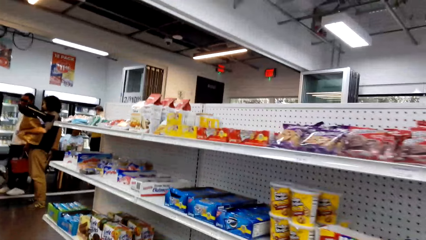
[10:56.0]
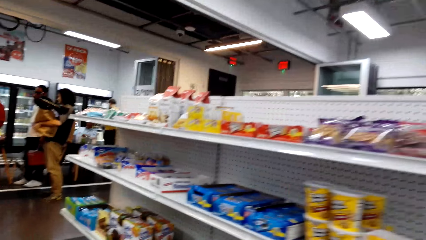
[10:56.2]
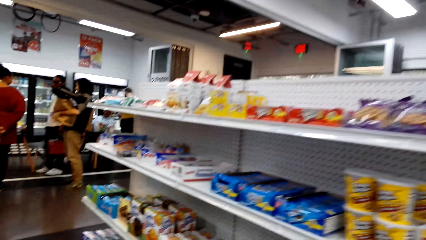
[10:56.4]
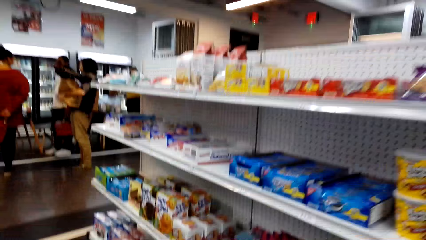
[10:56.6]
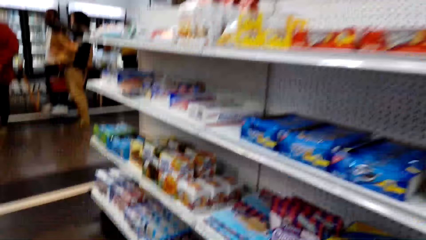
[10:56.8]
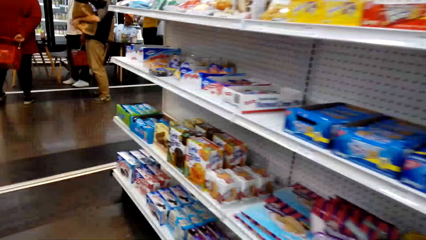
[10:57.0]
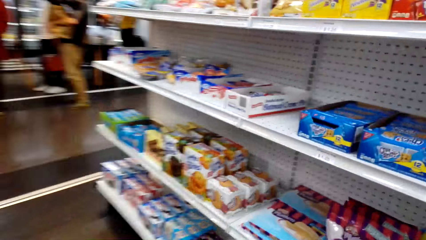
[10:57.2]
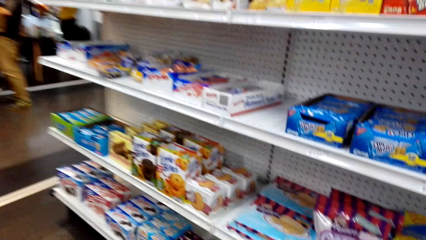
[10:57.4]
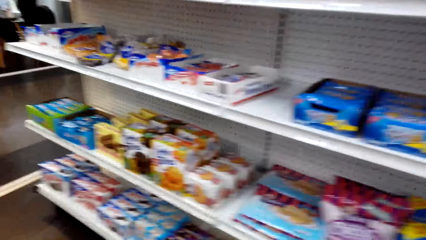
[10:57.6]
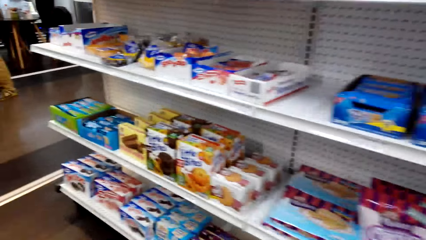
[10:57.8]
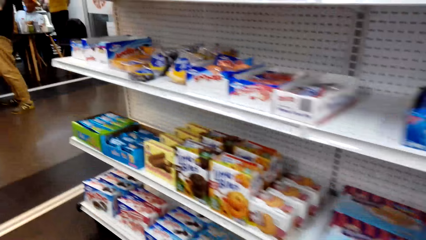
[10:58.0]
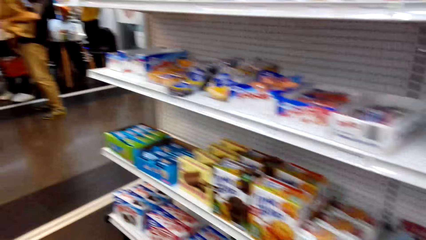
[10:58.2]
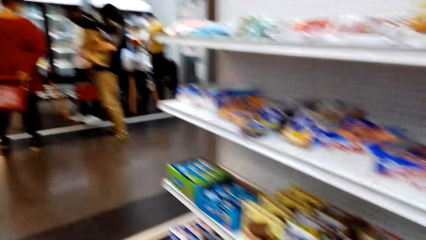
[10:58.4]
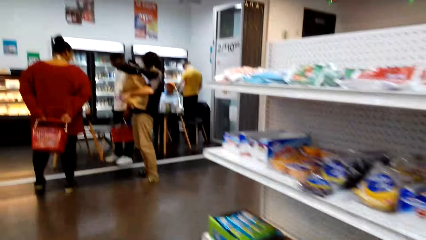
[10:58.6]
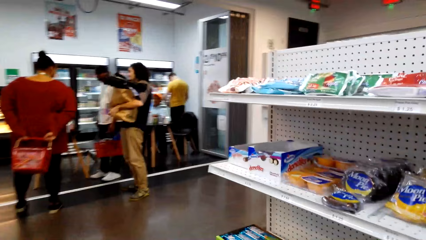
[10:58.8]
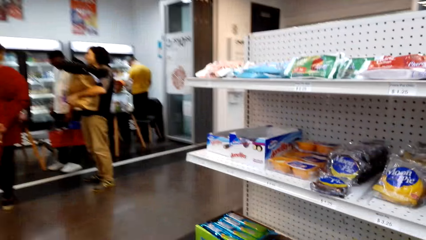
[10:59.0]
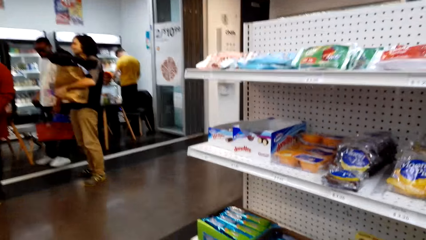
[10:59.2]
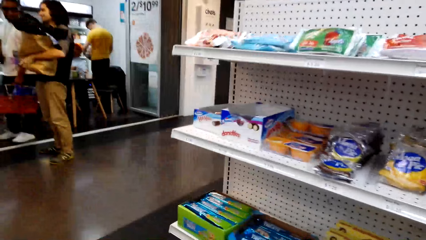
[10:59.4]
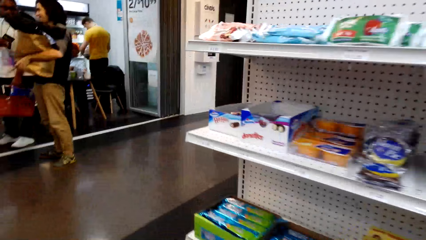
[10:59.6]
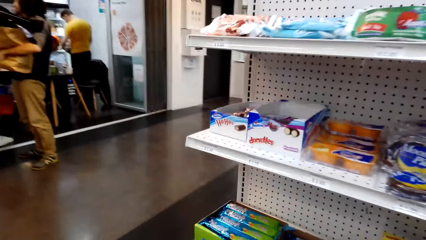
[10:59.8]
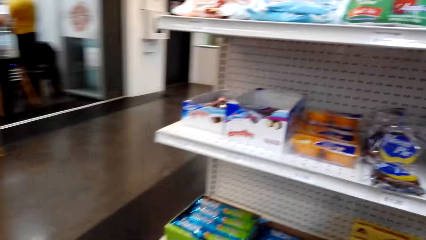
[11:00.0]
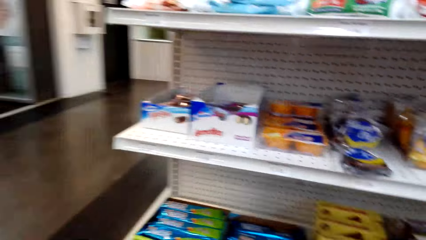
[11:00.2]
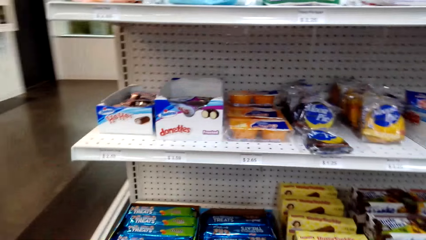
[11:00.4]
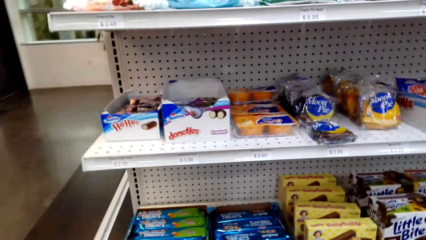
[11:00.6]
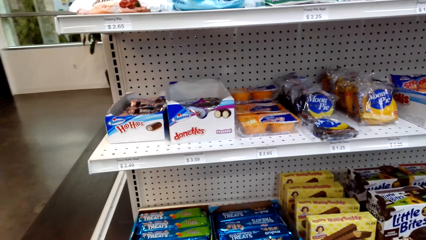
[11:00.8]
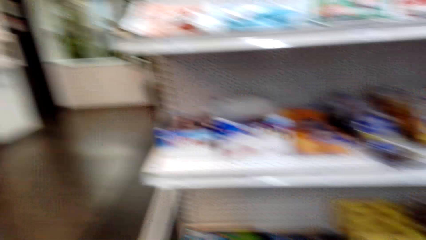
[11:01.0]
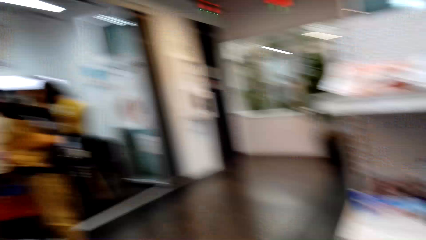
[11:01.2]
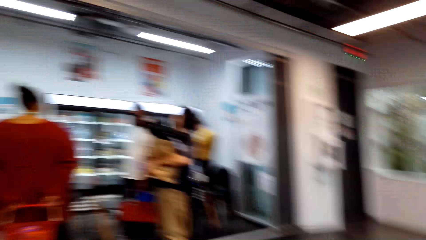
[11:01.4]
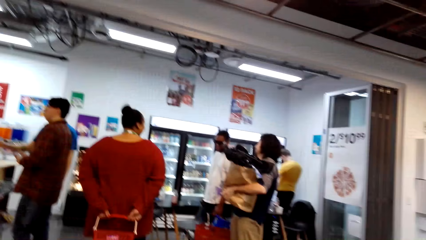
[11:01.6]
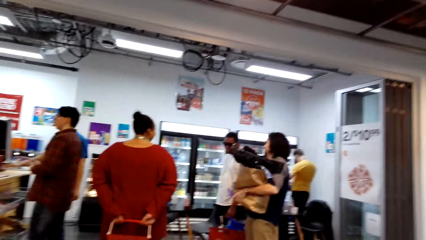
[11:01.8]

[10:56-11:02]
The camera wearer walks around.

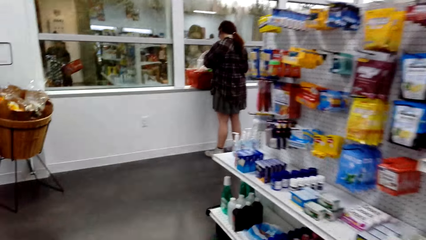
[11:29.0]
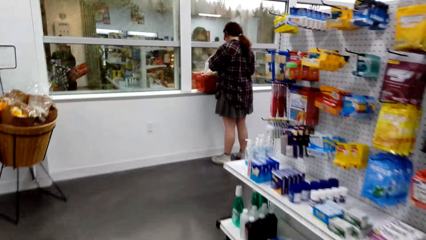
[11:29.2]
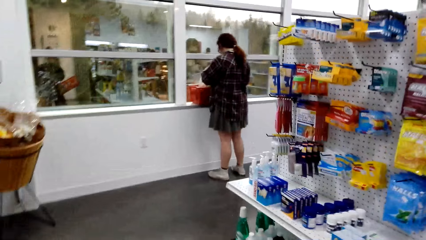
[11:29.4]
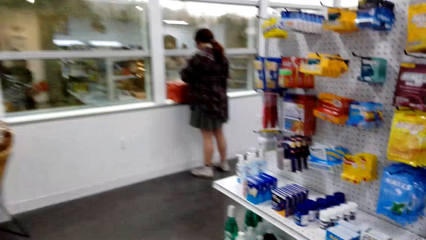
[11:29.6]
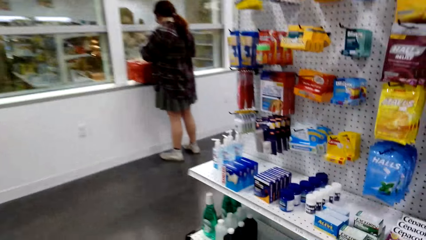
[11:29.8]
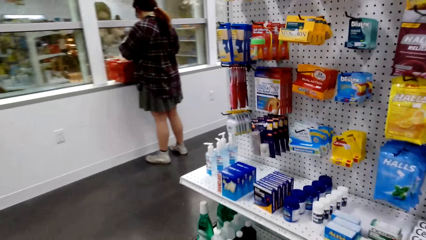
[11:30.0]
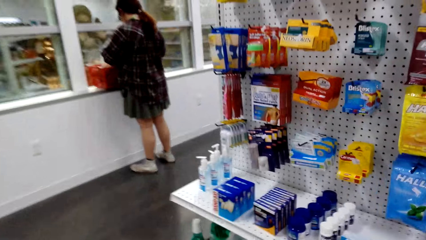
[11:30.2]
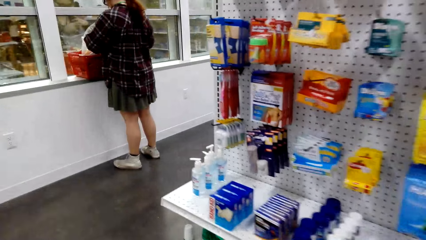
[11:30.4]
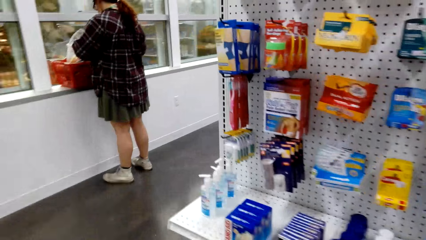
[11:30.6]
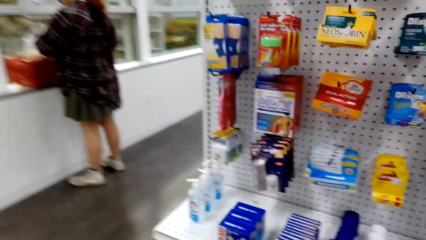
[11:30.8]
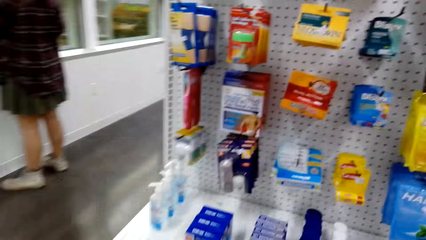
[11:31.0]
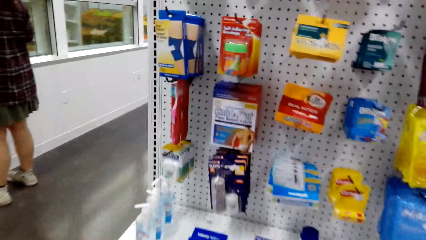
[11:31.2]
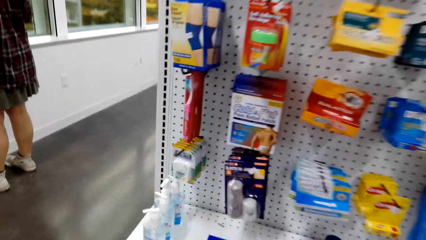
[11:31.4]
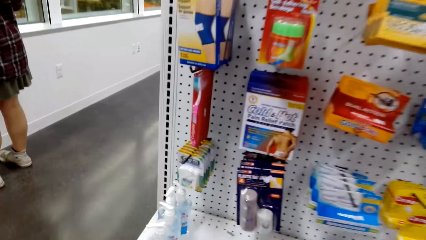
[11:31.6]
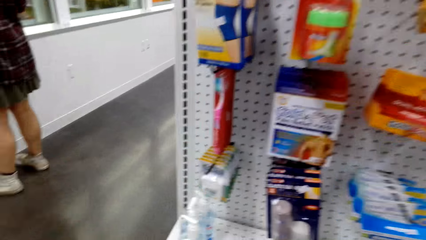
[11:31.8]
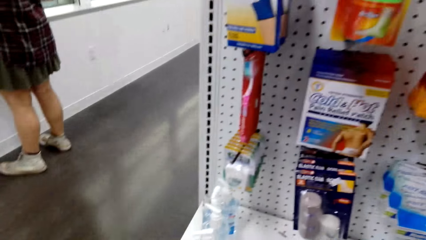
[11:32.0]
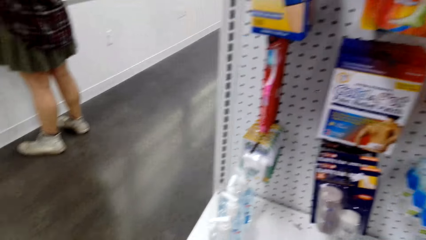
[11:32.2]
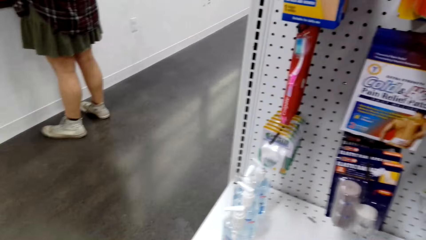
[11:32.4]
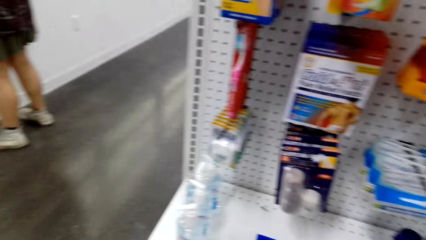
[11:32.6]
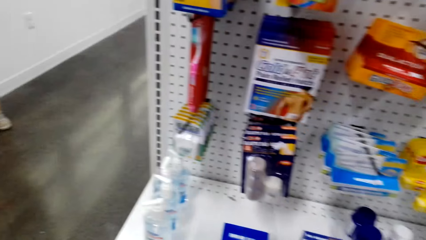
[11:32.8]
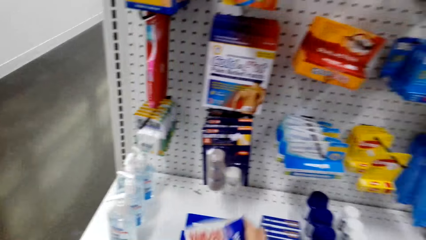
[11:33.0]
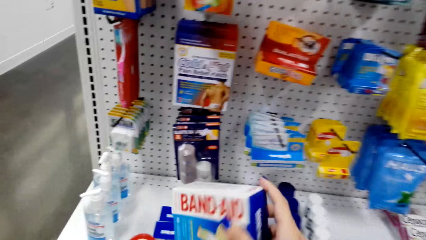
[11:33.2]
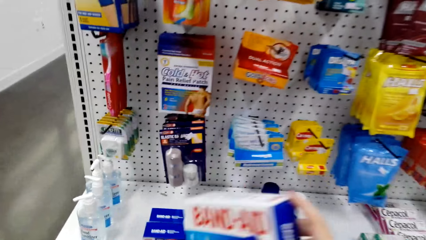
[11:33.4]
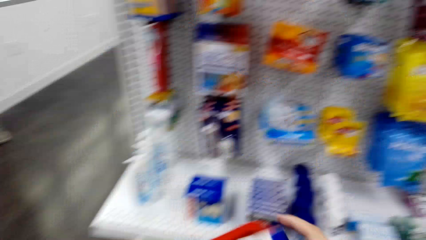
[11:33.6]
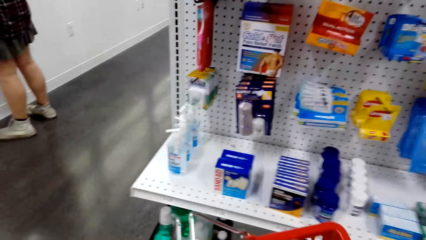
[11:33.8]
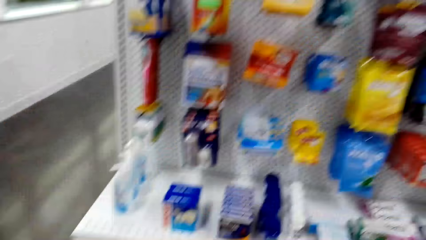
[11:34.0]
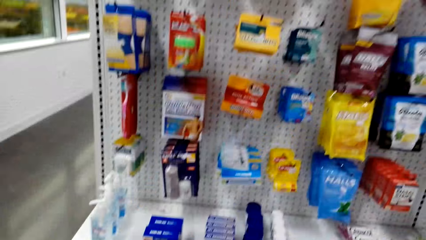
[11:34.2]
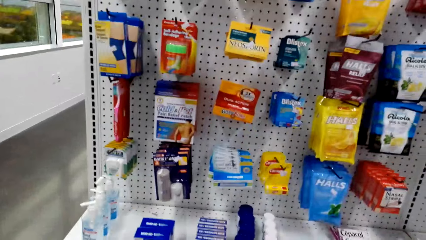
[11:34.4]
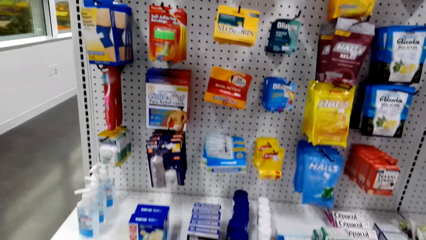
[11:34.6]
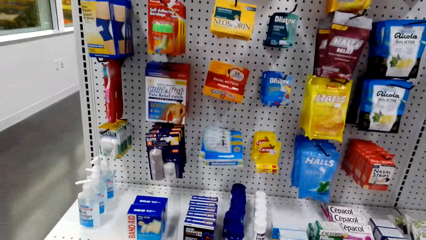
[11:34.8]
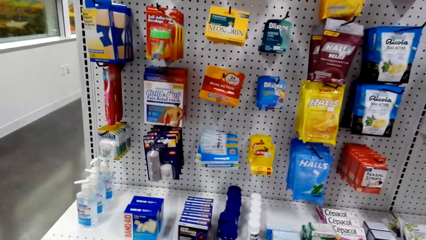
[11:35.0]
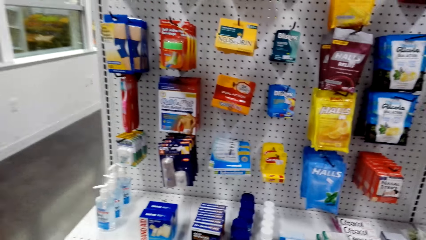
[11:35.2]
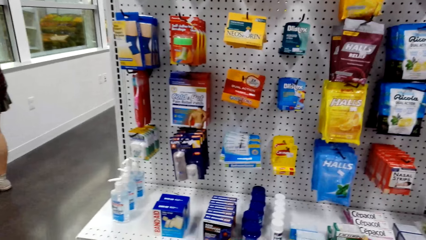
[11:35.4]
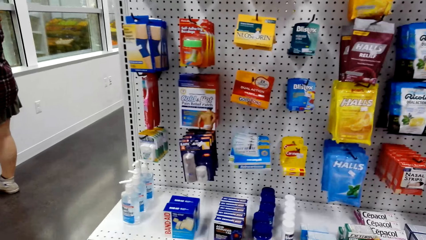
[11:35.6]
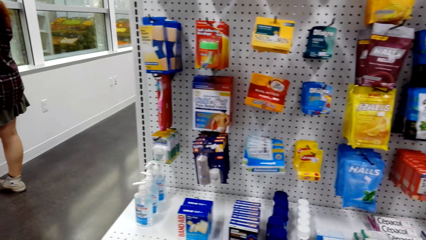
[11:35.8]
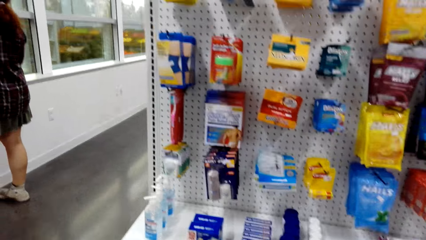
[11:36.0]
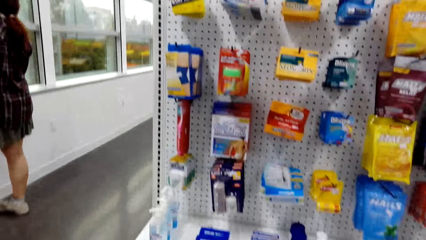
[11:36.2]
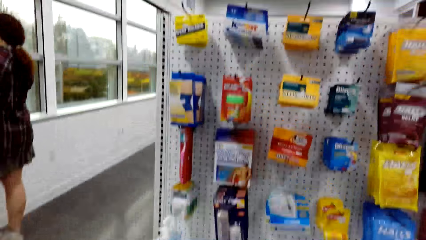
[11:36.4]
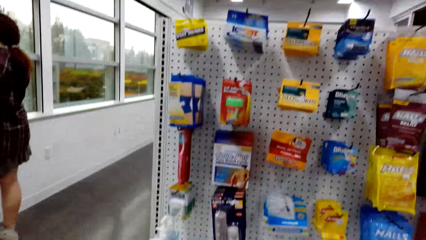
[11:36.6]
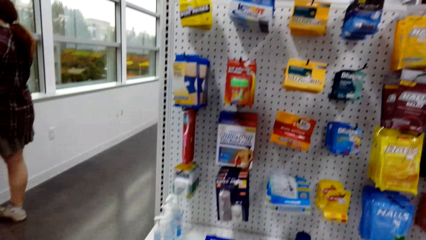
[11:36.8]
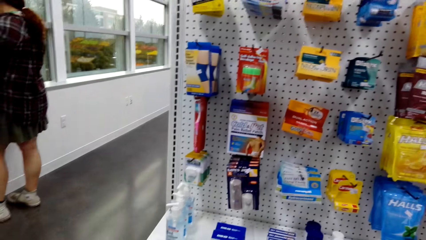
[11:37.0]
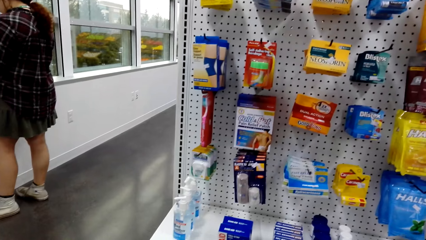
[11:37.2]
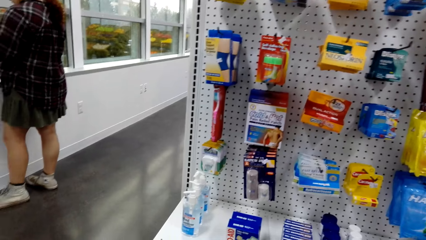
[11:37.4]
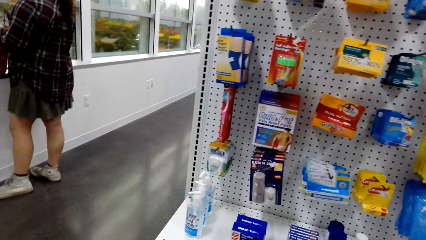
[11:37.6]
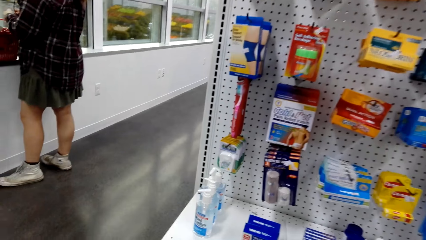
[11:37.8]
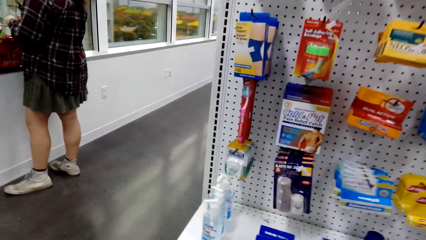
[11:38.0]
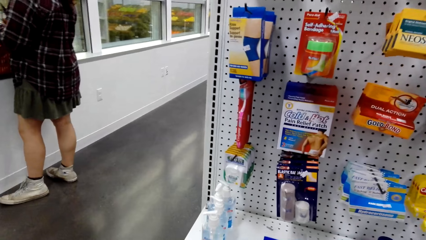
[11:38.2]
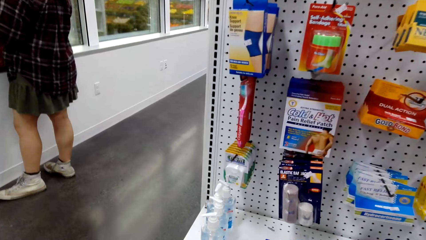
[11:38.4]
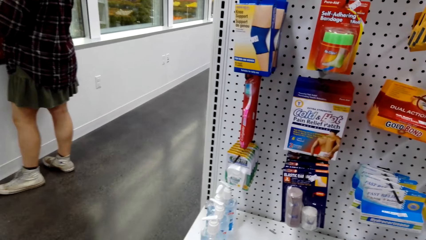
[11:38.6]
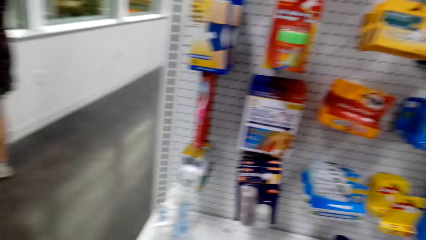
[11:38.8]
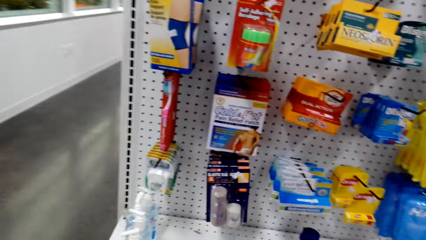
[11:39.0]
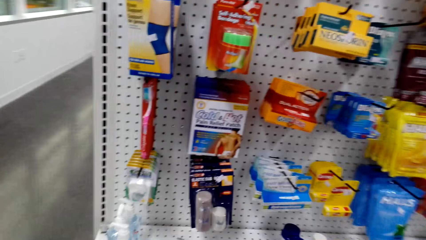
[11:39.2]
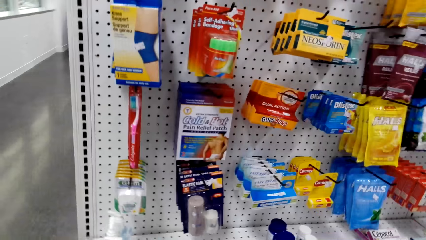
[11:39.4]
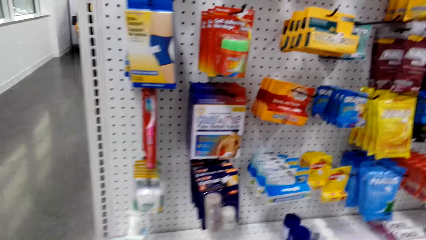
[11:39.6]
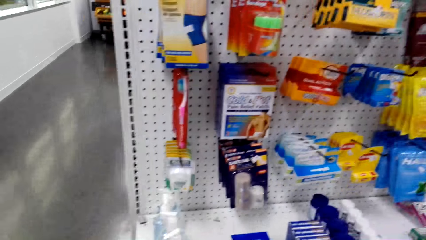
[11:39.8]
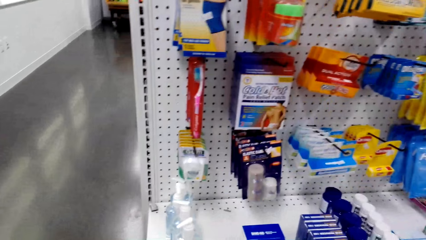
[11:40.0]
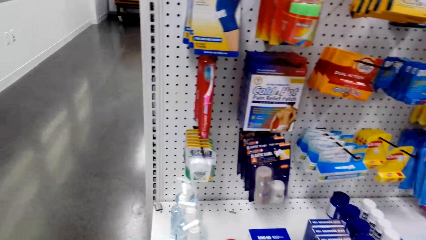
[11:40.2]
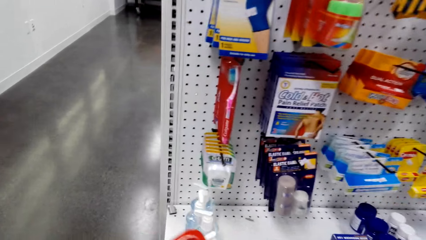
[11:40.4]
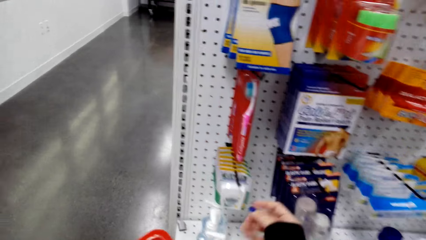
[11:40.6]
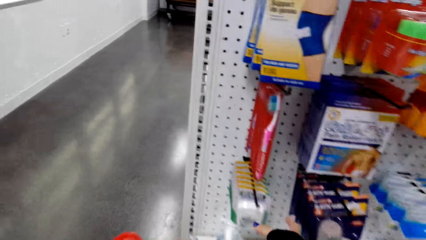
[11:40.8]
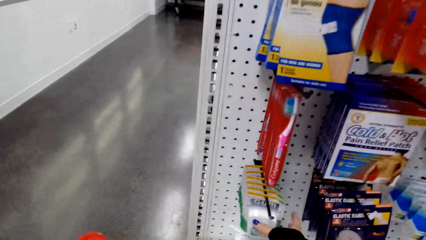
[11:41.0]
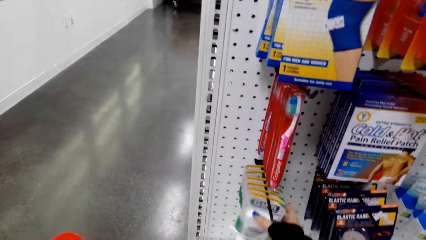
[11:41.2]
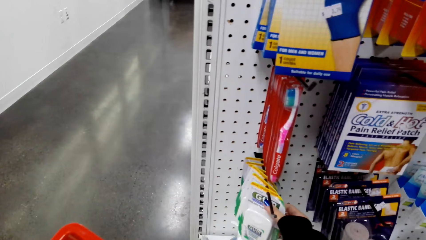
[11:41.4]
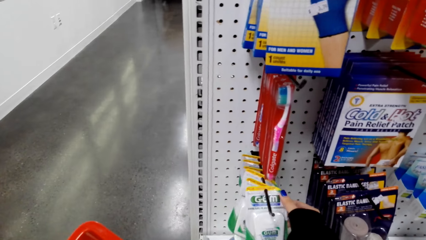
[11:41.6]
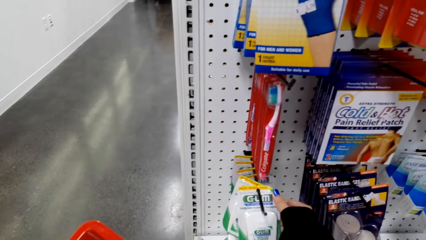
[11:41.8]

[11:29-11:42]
The camera wearer checks out the items on the shelf. They pick up an object. They look around. They look at something.
